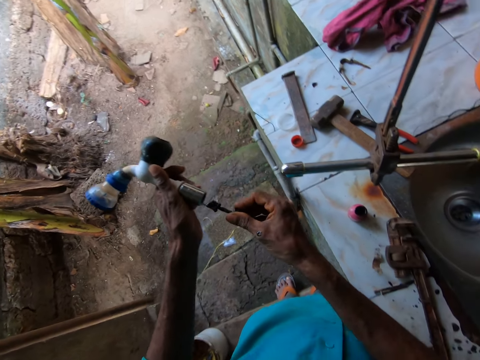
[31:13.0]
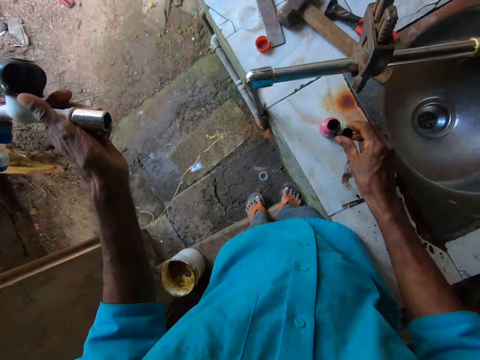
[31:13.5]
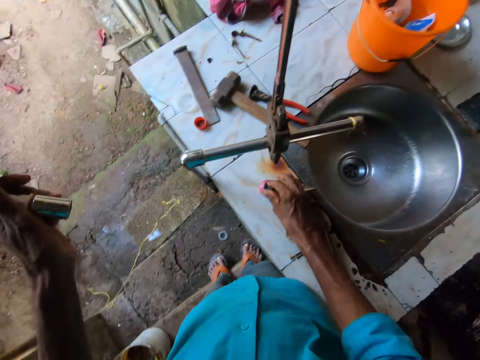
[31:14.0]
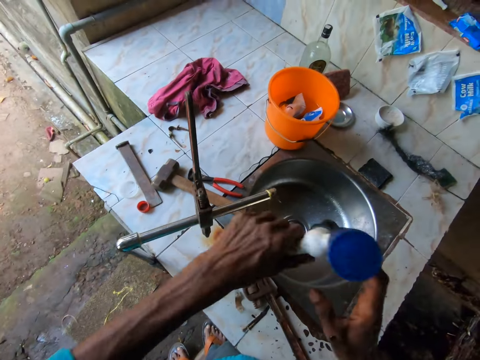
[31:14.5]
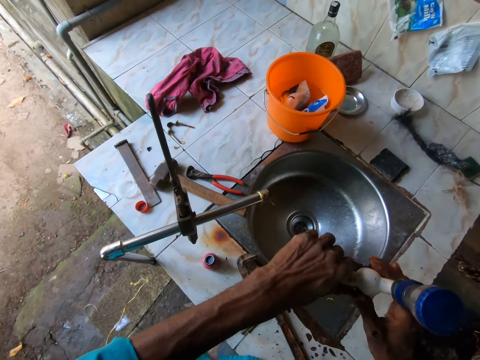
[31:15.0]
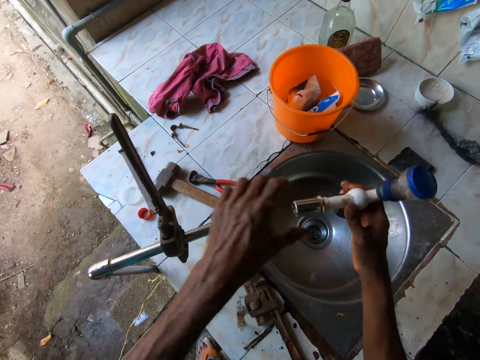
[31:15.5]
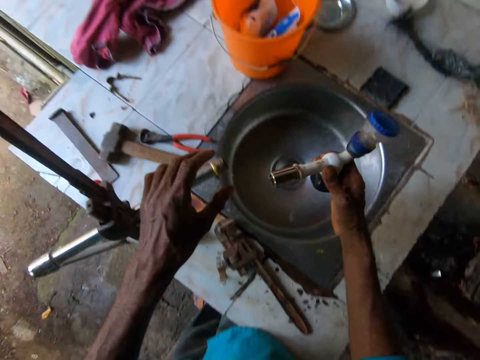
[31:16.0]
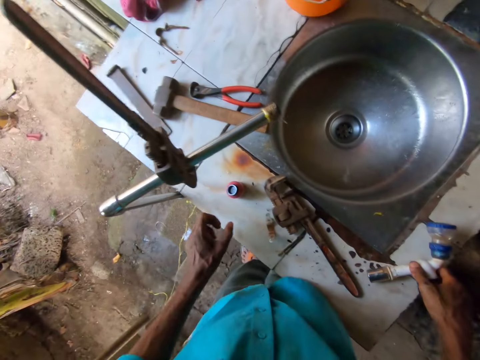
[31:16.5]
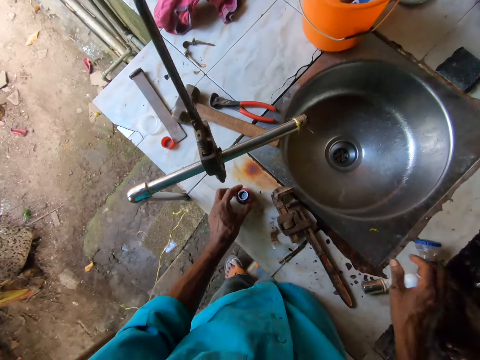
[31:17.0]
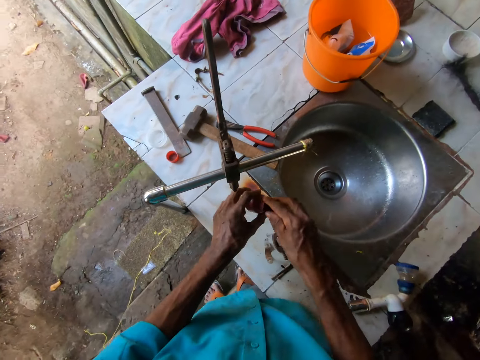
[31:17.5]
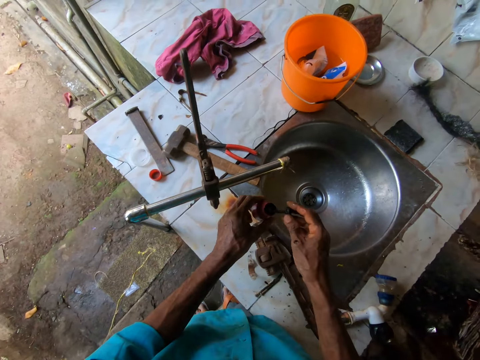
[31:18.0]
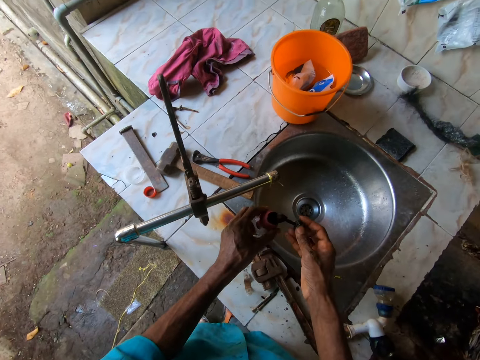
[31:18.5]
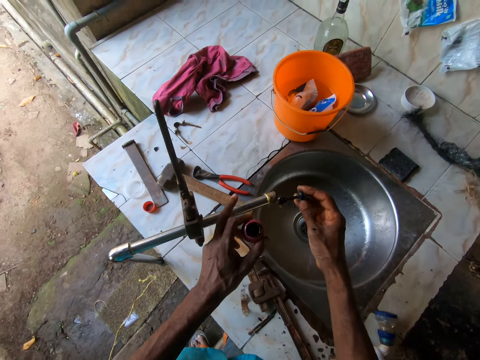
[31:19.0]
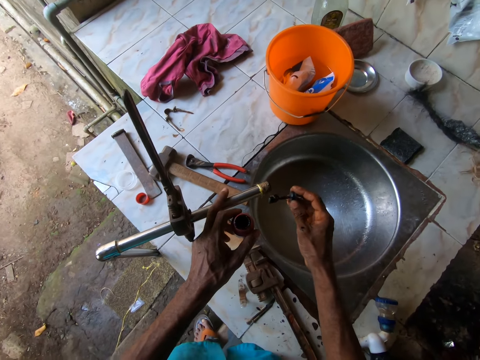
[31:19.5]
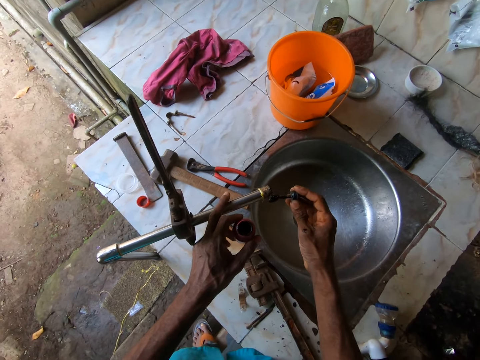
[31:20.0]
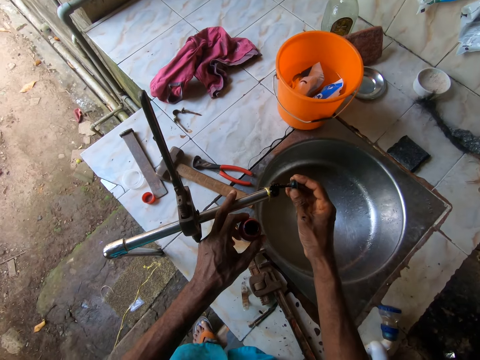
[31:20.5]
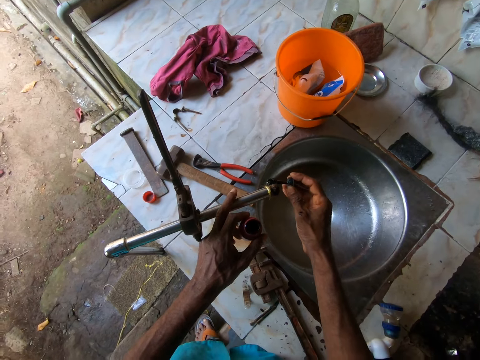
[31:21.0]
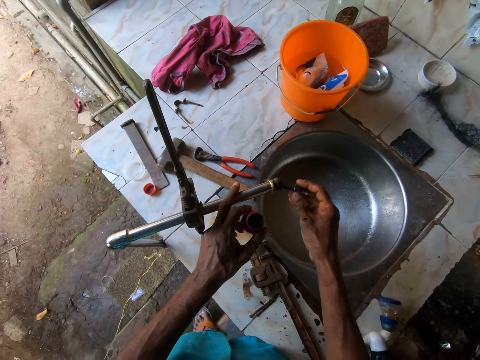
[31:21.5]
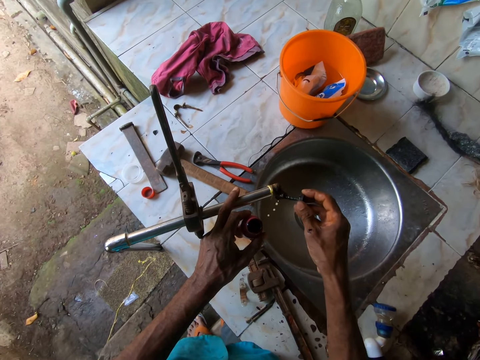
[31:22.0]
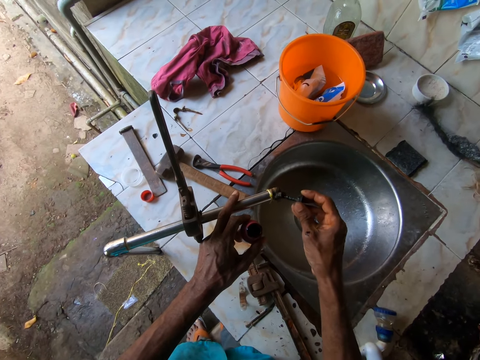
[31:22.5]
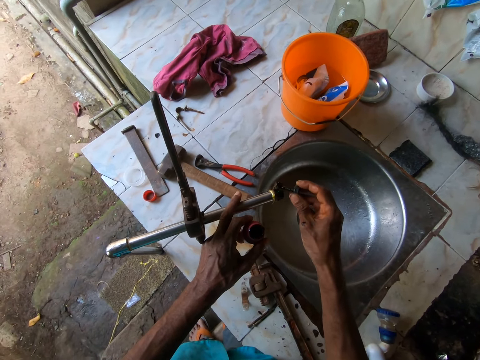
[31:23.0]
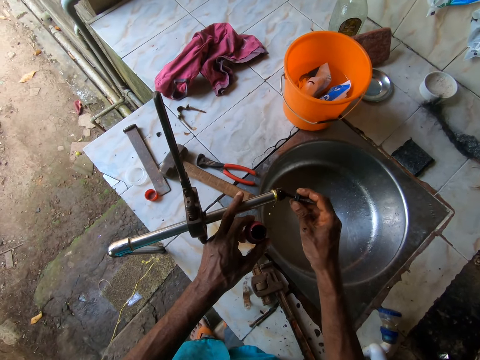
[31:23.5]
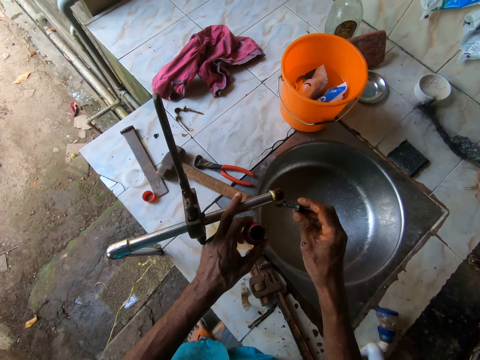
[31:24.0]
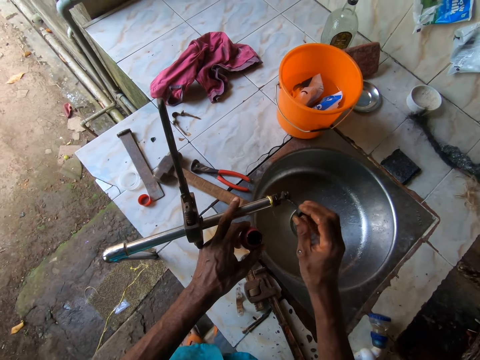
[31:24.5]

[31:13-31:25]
The camera wearer closes the bottle of glue with his right hand. He puts something down. He holds the faucet with both hands. He drops the faucet on the sink top with his right hand. He picks up the bottle of glue from the sink top with his left hand. He opens the bottle of glue with his right hand. He applies glue to the pipe opening with his right hand.

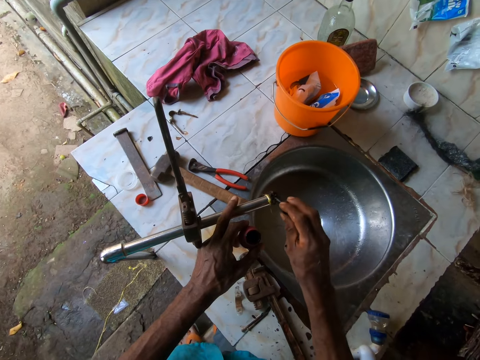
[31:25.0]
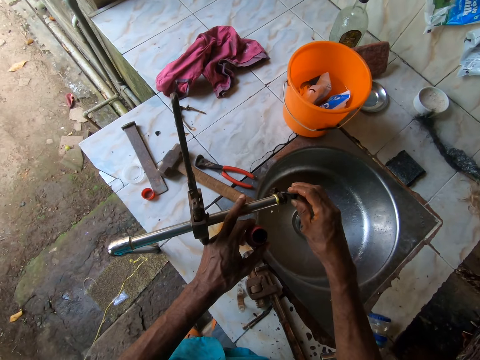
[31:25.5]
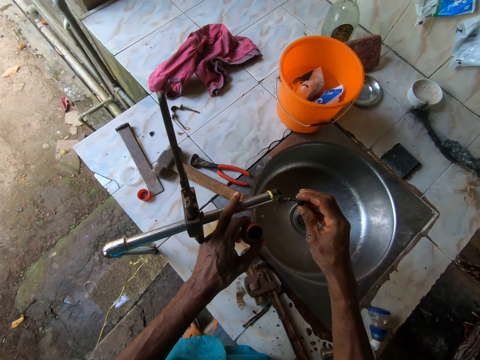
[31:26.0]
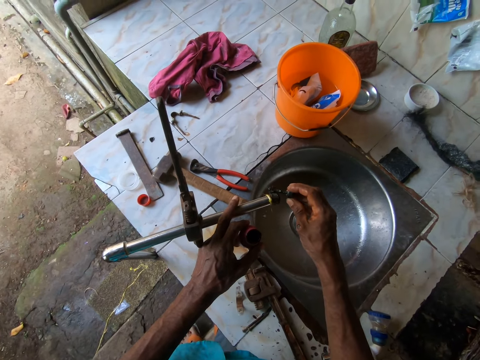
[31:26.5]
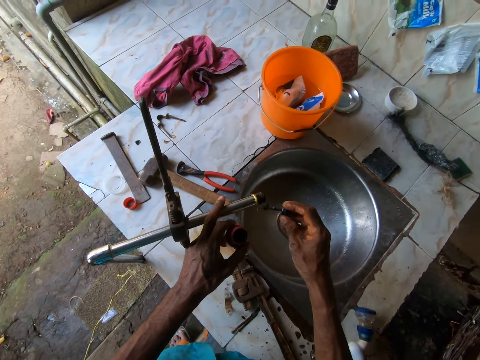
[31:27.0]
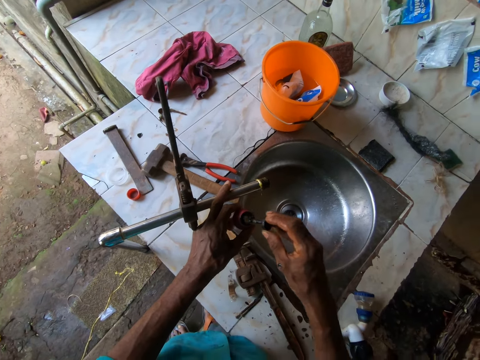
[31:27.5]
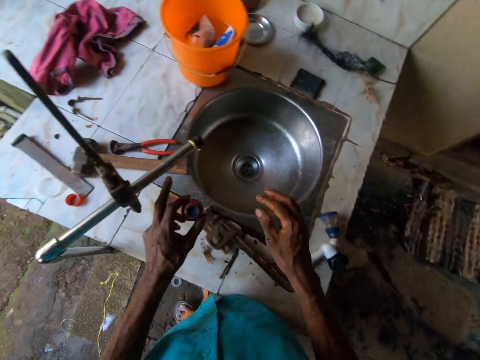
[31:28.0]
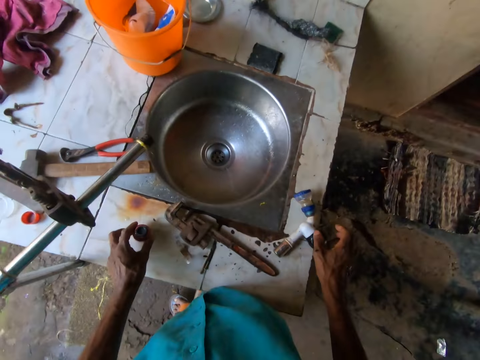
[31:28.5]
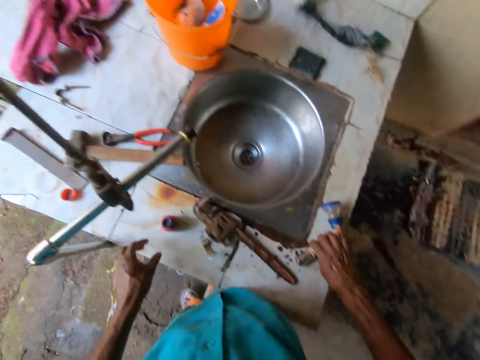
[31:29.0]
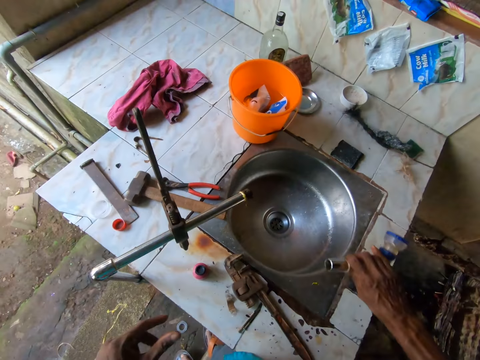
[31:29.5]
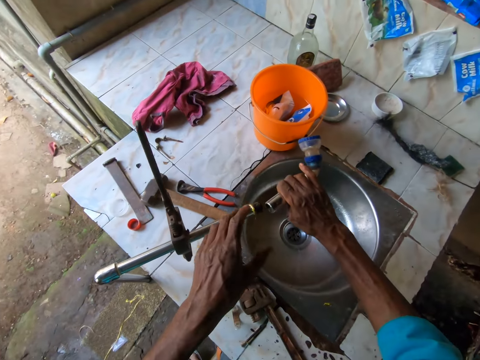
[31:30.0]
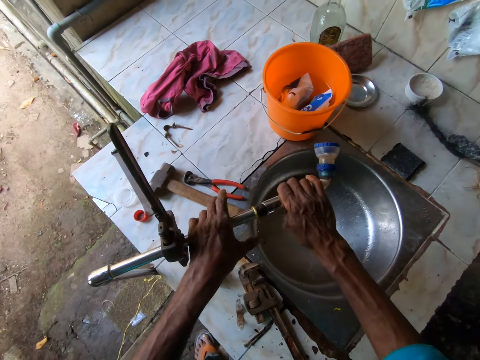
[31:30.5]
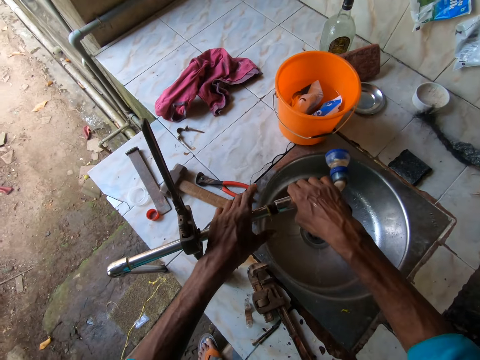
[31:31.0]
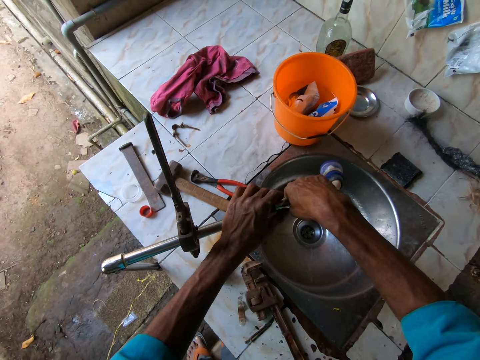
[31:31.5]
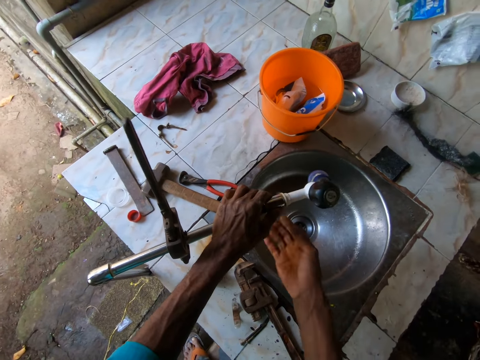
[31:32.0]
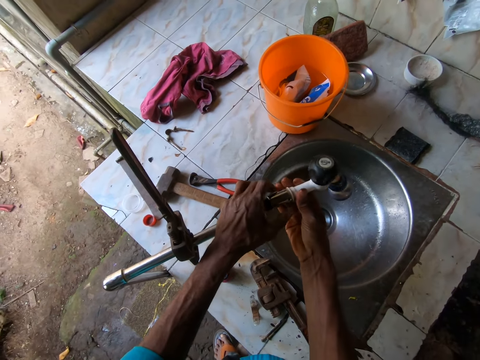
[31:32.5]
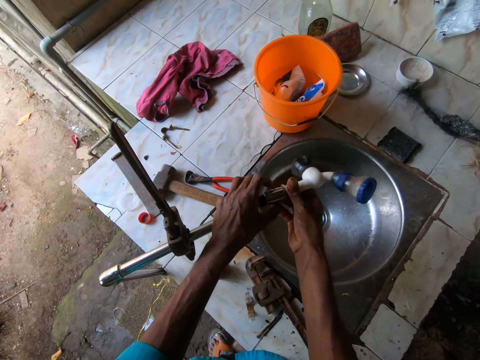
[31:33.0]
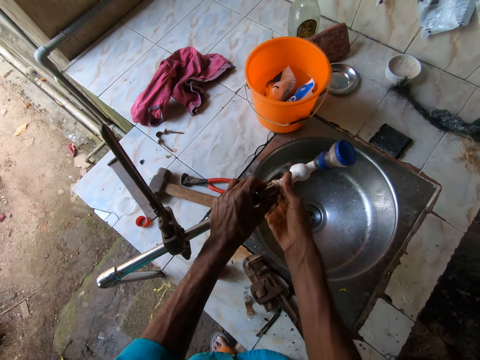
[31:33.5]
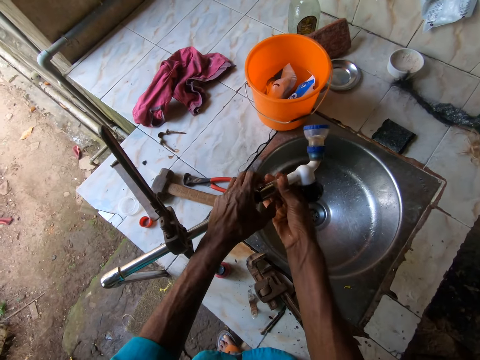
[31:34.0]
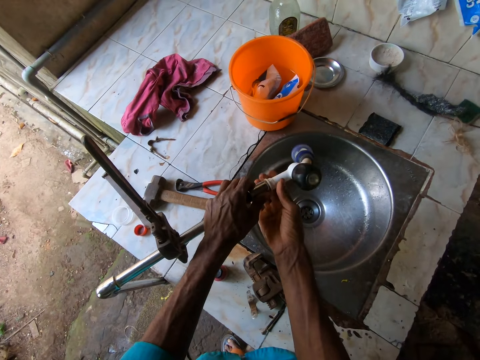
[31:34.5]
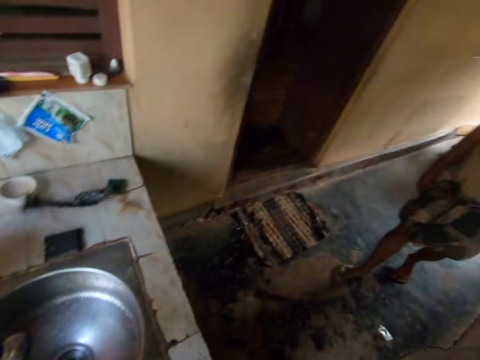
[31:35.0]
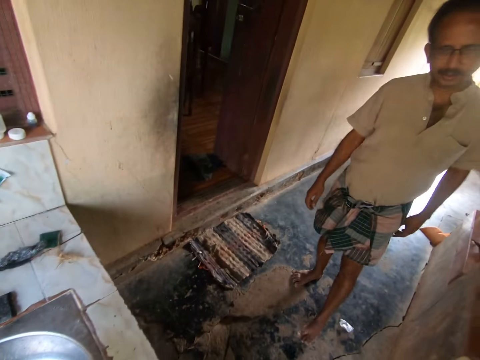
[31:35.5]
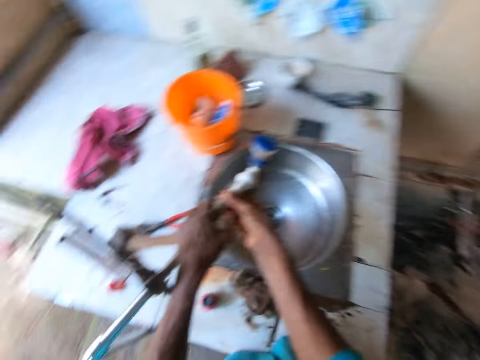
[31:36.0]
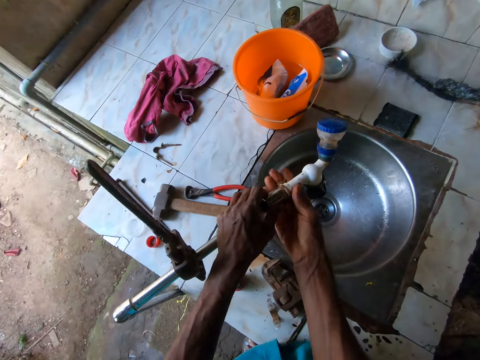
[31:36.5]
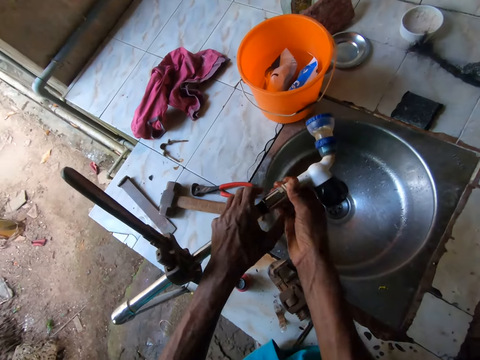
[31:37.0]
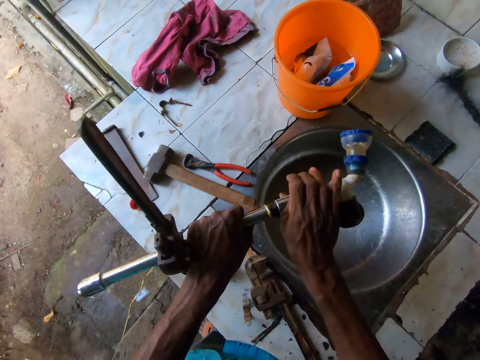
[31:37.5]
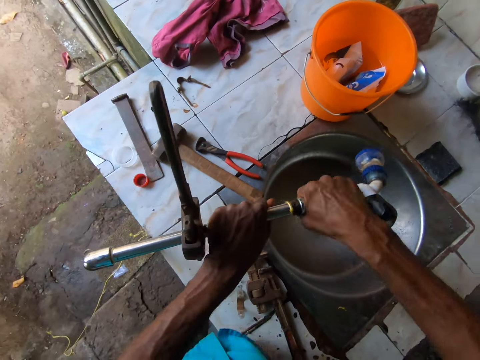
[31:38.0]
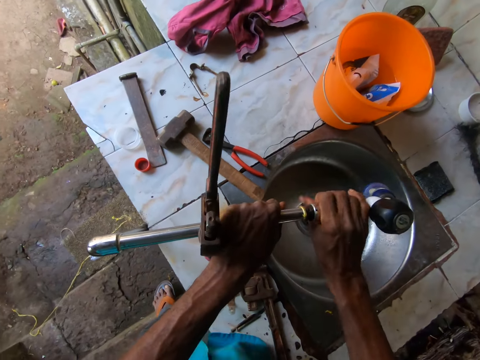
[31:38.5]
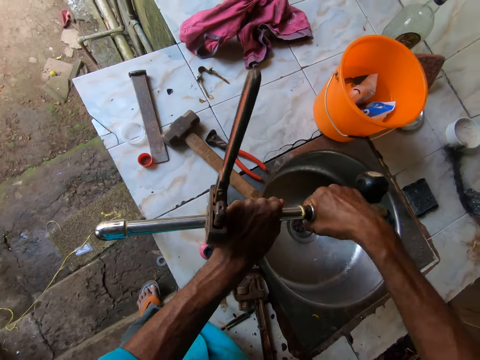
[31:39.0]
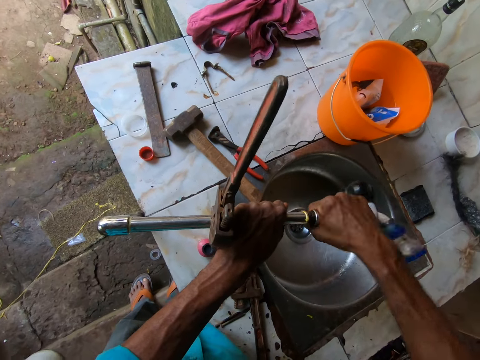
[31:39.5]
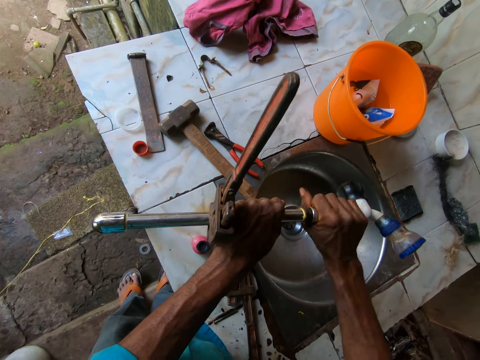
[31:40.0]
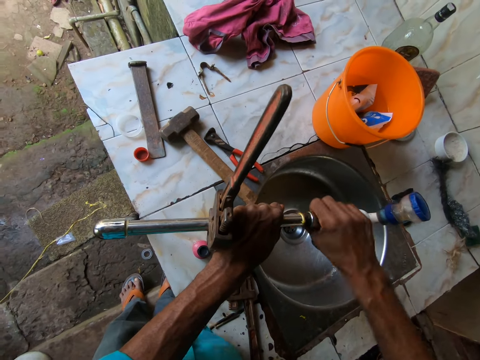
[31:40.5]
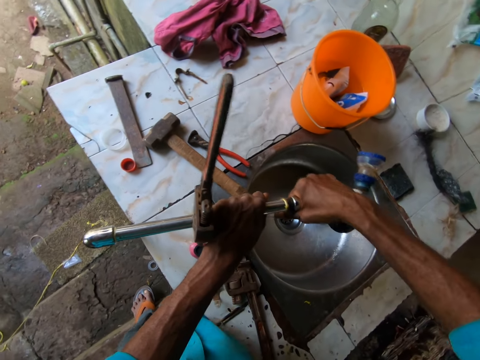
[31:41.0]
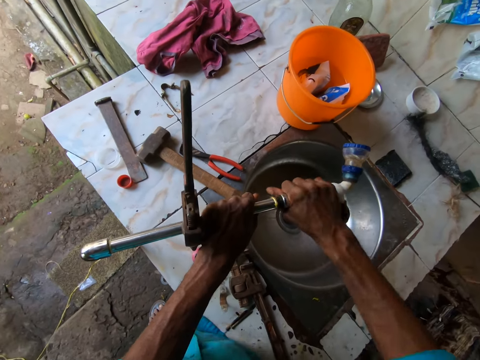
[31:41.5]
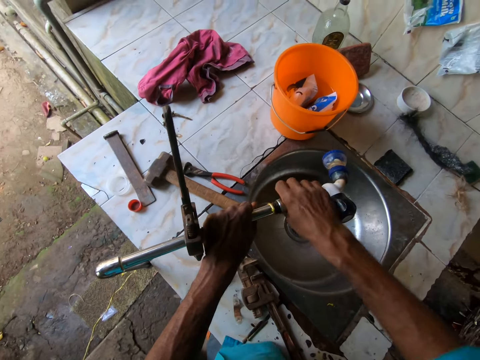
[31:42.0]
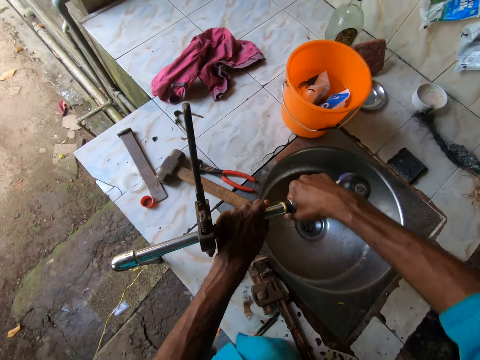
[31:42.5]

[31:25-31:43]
The camera wearer closes the bottle of glue with his right hand. He drops the bottle of glue on the sink top with his left hand. He picks up the faucet from the sink top with his right hand. He inserts the faucet in the pipe opening with his right hand. He fixes the faucet to the pipe. He holds the pipe with his left hand. He turns the faucet with his right hand. He talks to a person. He fixes the faucet to the pipe. He fastens the faucet with the hand.
